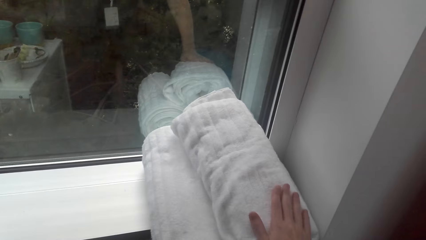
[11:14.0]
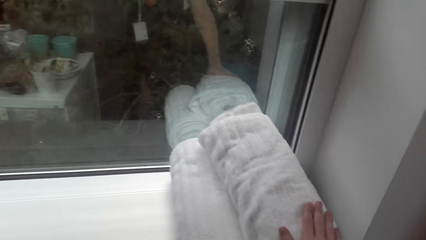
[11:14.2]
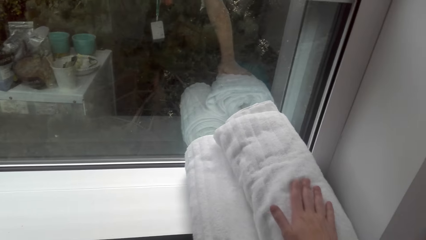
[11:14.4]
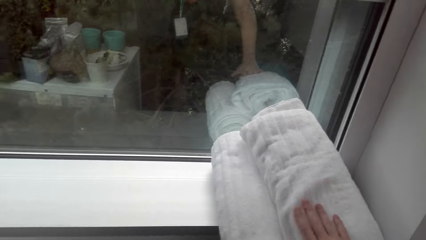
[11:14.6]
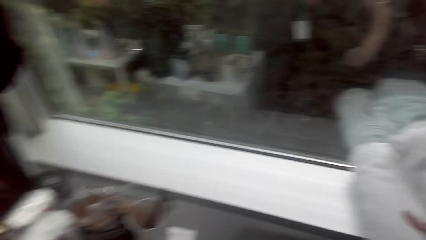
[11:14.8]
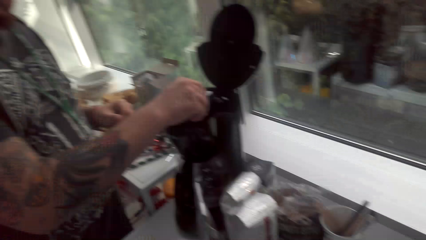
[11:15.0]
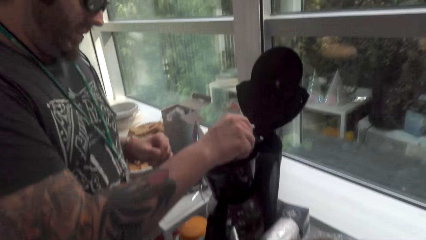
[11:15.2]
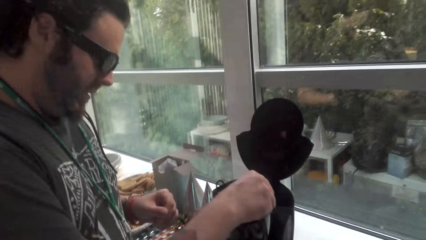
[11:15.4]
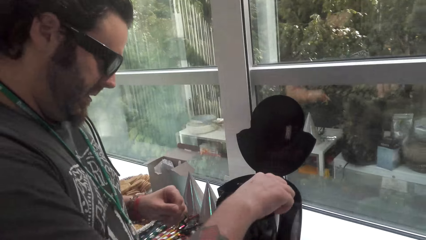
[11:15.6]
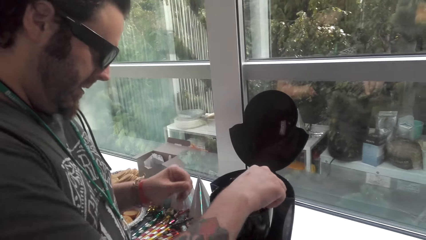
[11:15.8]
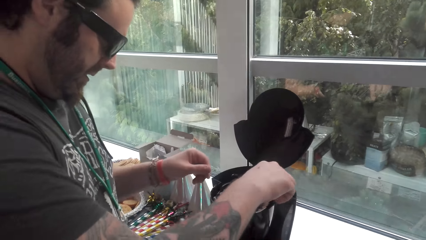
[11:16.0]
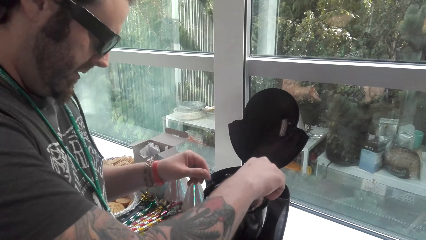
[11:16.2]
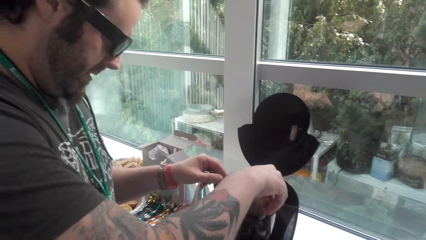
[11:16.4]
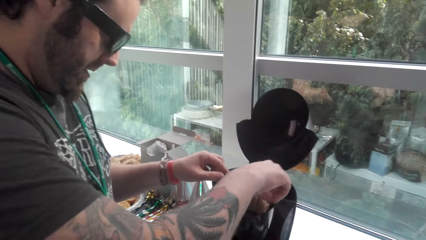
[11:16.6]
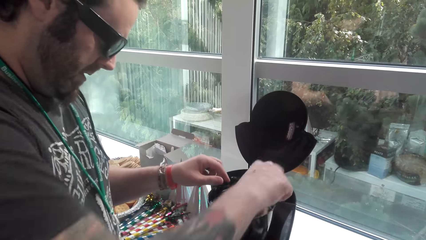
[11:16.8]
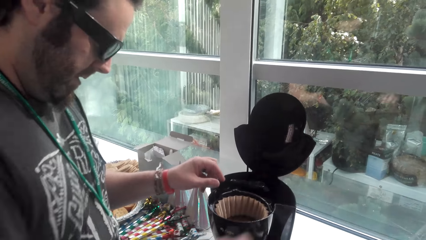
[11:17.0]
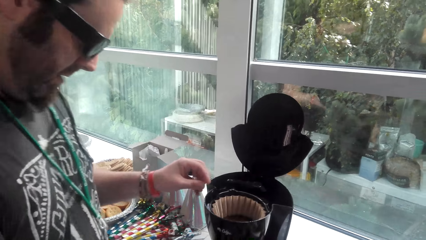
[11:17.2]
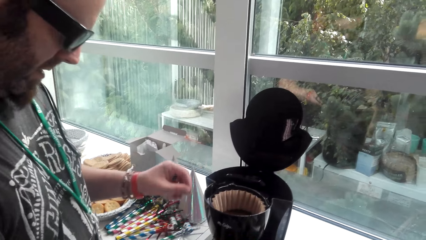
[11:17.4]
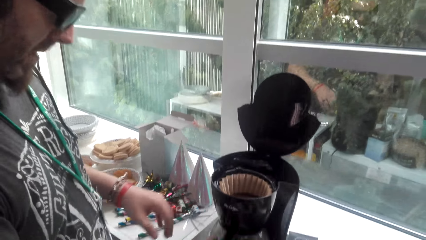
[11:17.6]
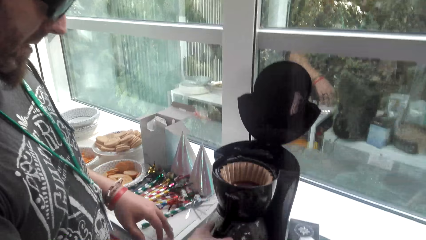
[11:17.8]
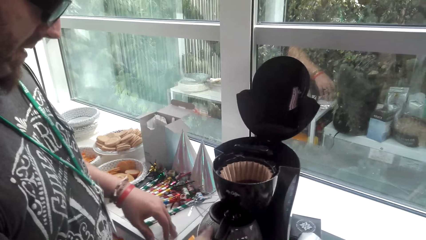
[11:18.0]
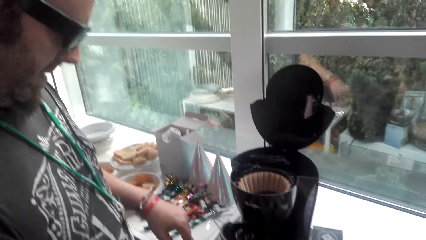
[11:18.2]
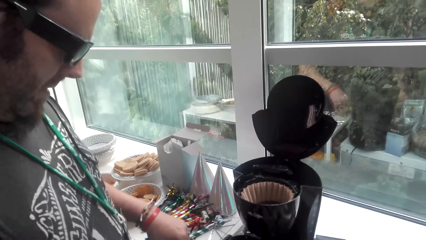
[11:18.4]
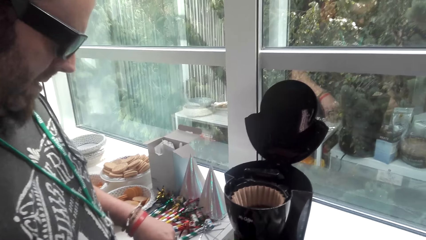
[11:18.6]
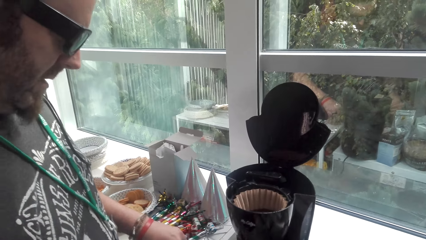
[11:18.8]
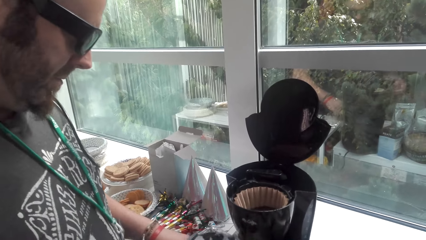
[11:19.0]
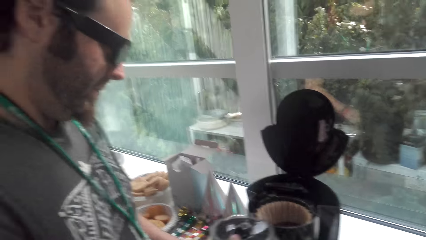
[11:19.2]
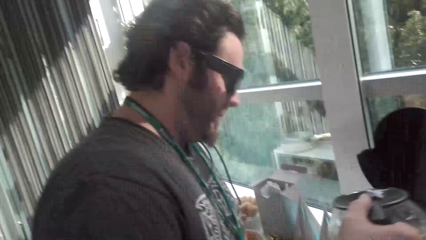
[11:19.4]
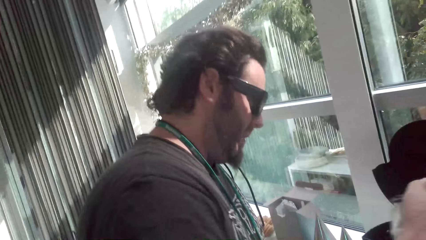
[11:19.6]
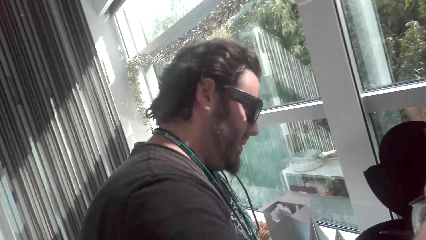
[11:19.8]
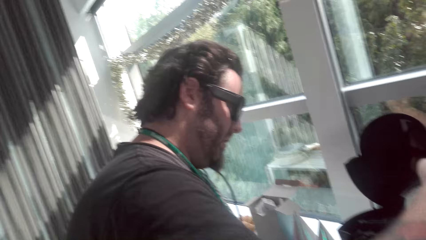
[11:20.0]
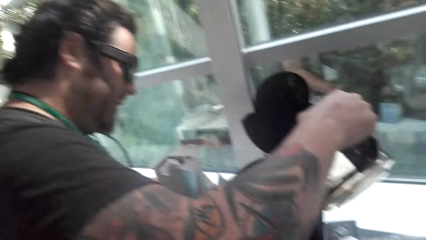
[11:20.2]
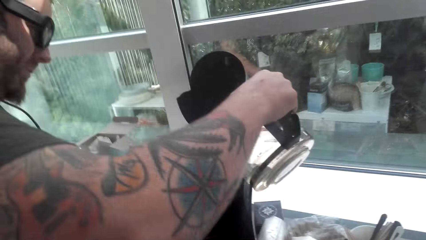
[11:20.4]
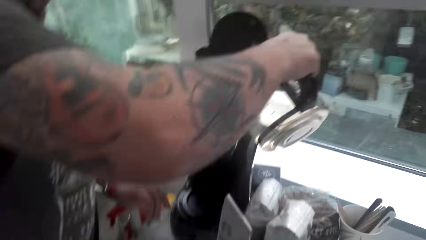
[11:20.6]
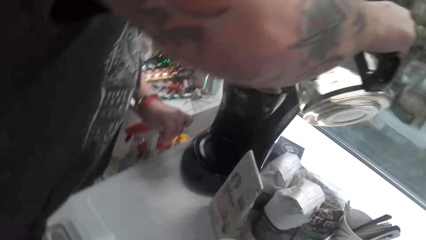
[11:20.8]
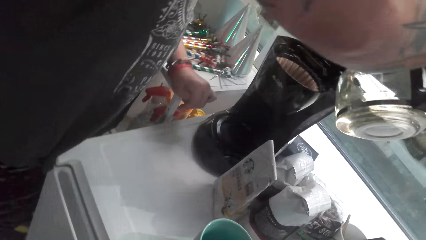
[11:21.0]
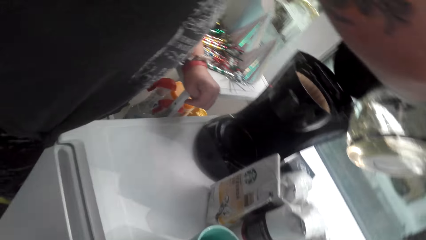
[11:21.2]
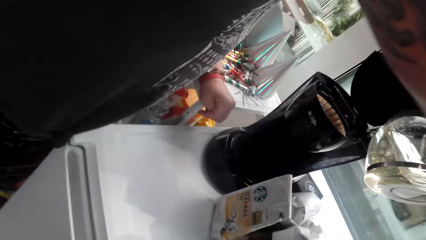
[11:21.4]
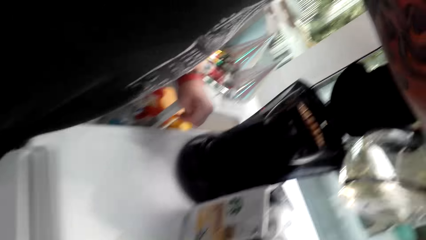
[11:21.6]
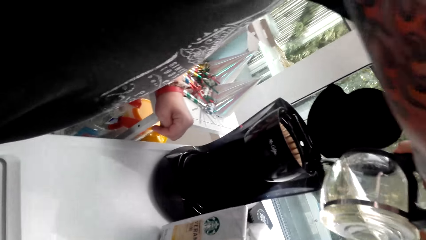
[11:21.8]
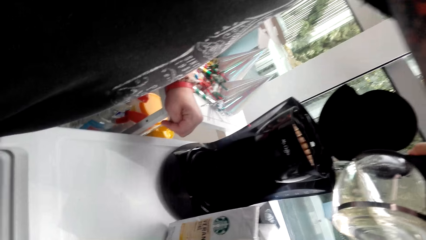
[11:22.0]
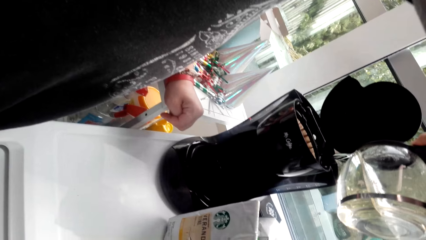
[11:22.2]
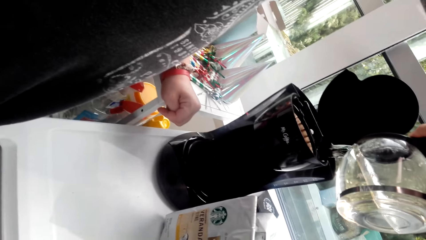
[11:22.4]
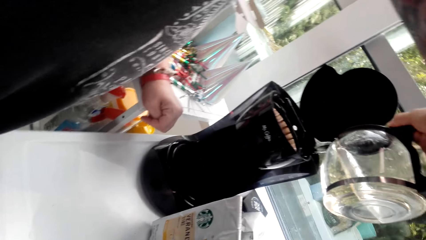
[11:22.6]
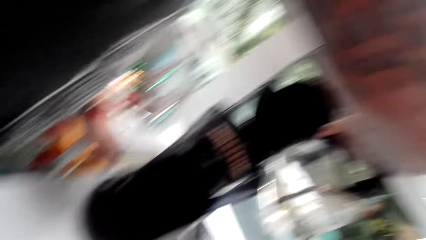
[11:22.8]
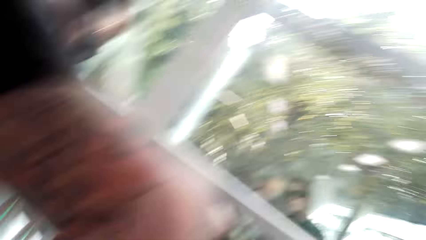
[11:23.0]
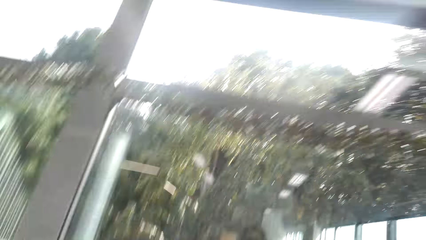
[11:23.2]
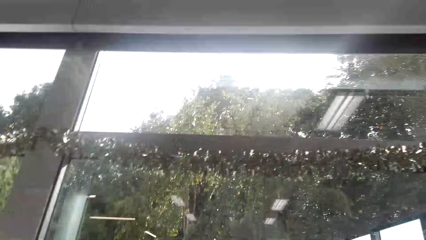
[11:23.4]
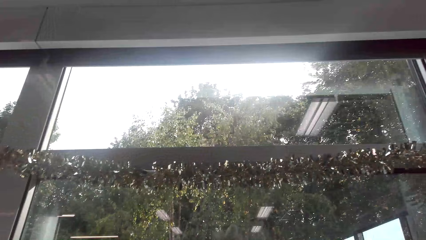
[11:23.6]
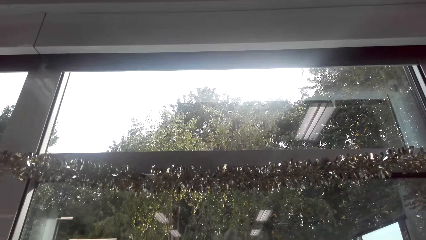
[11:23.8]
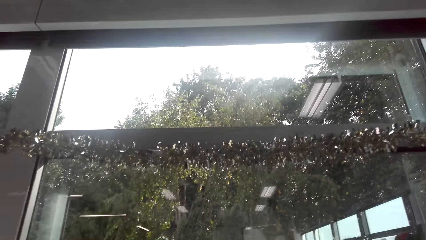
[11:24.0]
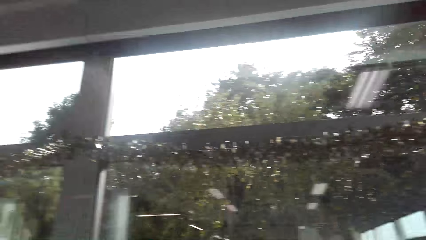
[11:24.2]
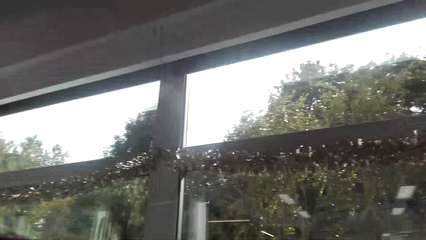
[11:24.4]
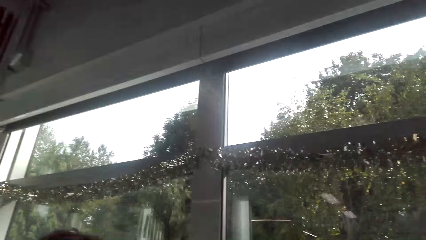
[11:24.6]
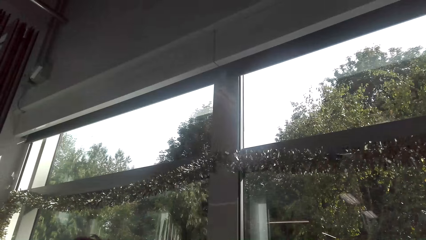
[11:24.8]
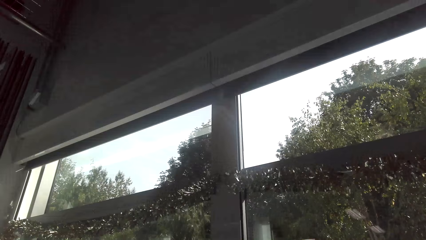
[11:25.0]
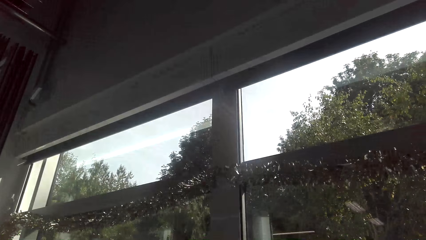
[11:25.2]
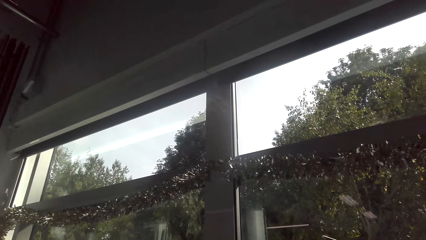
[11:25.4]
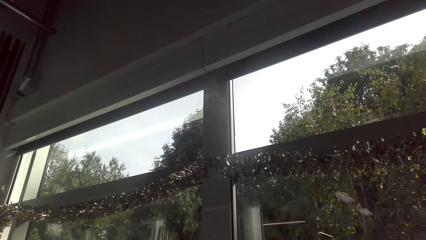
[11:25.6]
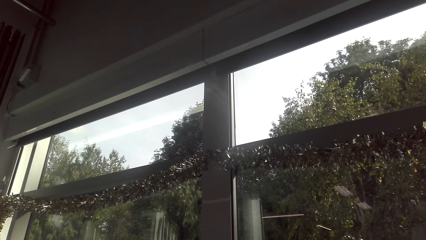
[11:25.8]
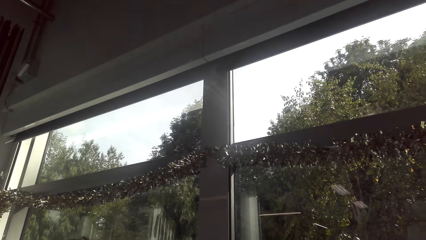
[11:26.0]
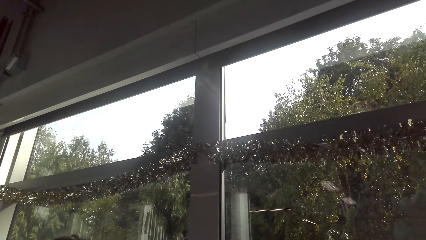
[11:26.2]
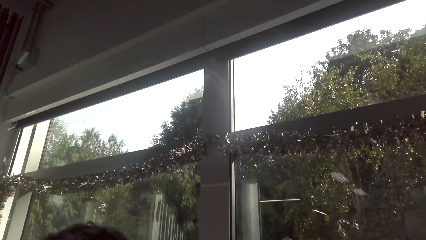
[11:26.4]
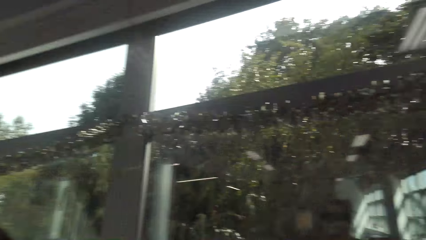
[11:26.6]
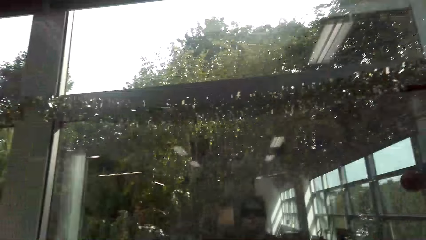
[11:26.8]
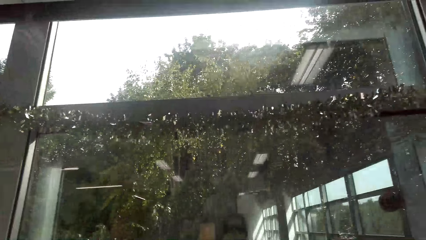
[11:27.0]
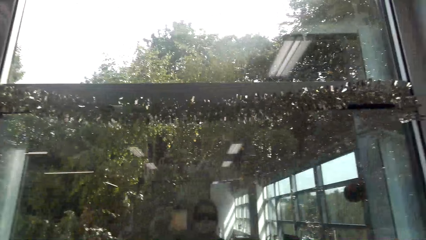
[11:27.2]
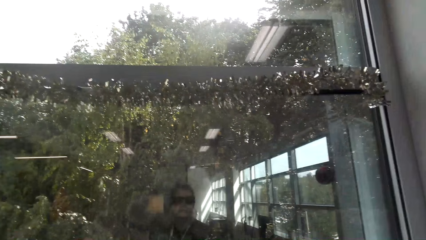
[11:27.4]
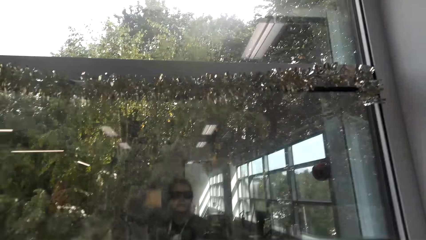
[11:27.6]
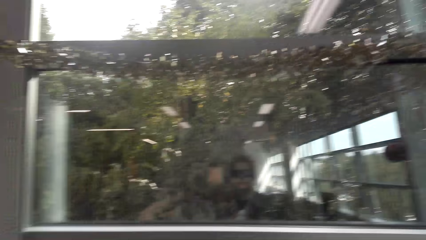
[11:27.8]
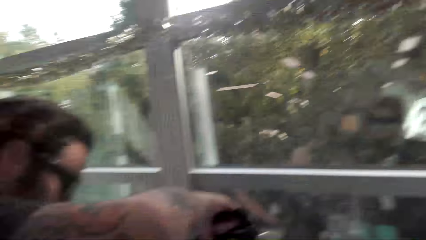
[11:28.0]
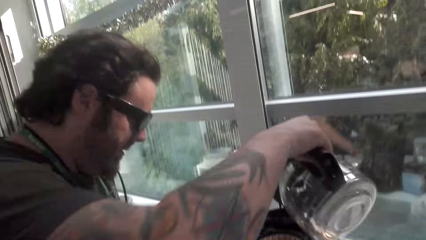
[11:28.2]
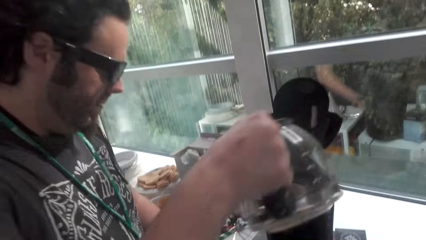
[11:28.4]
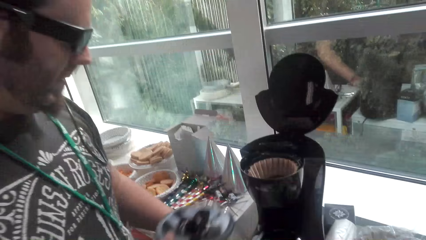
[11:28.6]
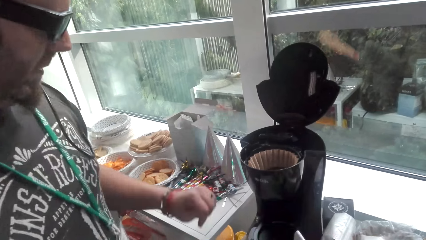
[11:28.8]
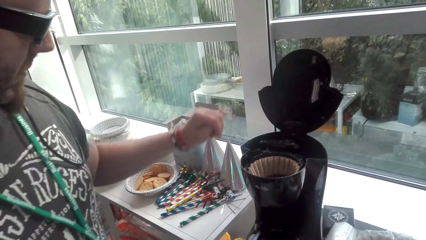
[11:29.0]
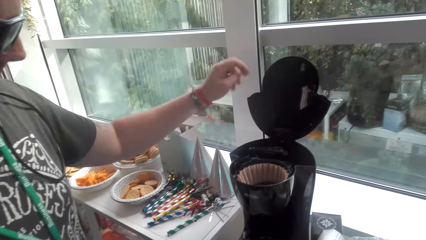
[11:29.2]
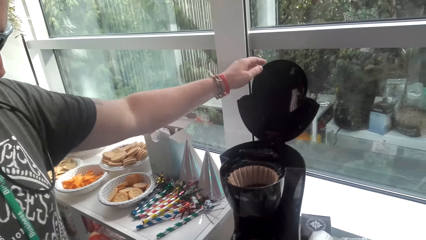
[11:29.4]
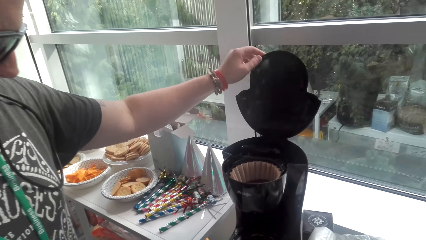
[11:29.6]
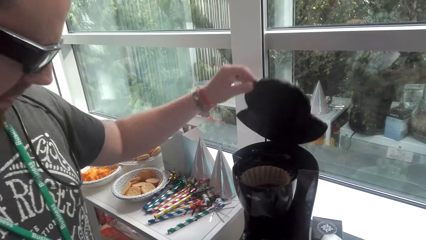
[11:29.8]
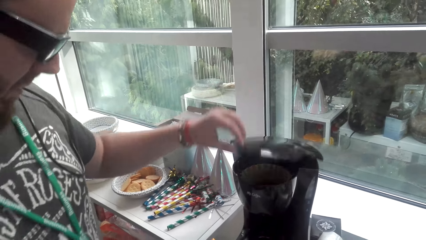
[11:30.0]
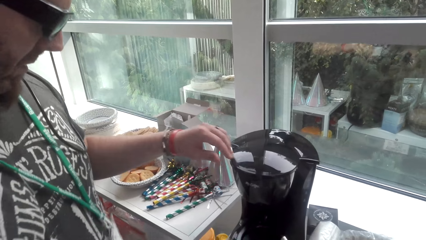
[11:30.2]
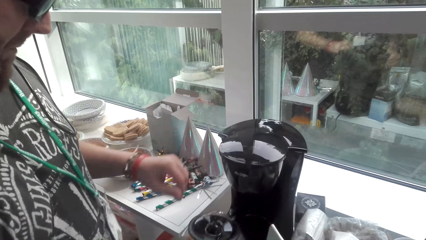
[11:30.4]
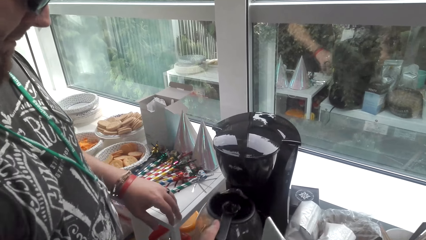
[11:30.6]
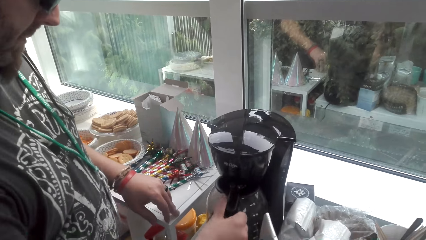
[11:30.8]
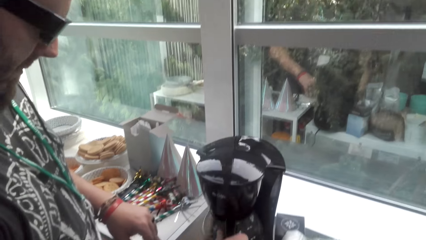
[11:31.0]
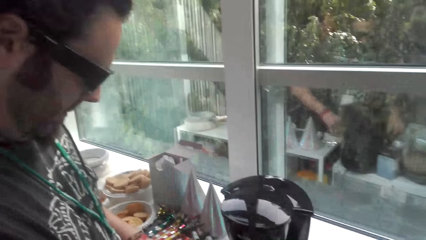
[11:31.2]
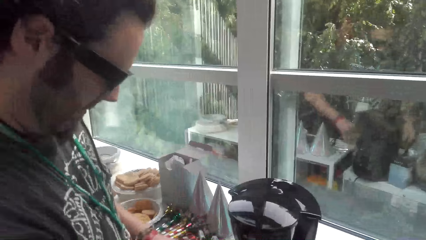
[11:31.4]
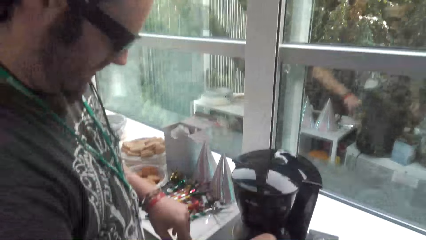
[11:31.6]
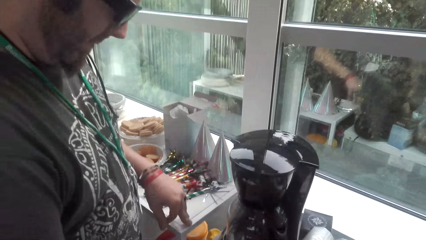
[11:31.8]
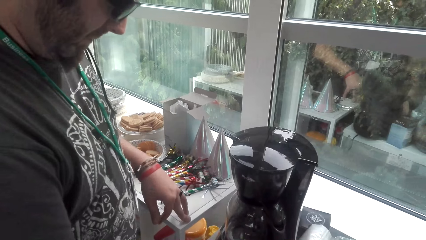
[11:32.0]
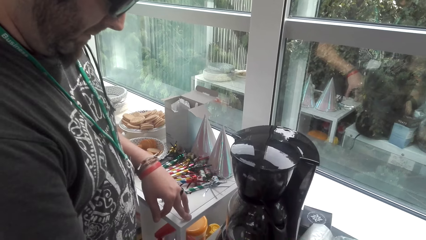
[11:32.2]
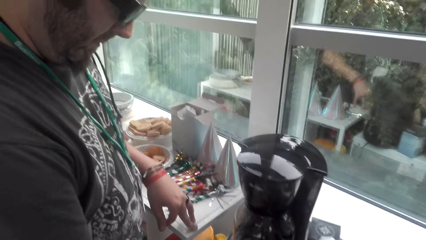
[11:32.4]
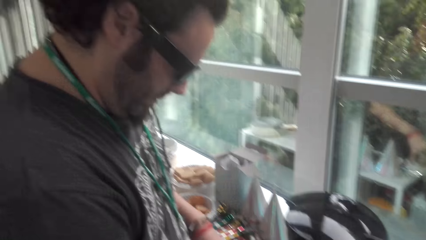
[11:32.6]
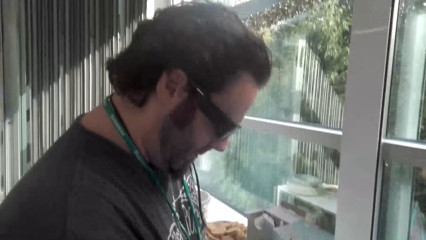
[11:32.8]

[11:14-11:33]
The camera wearer touches the pieces of cloth. They look at the man. The man adjusts the coffee filter and picks up the coffee jug. The camera wearer converses with the man. The man adds water in the coffee machine. The camera wearer pours water in the pressure cooker. The man converses with the camera wearer. The camera wearer looks at the party decorations. They look around the house. They look outside through the window. The man closes the coffee machine and puts the coffee jug on the coffee machine. The camera wearer converses with the man.
